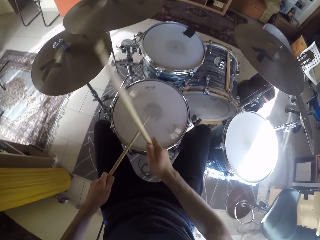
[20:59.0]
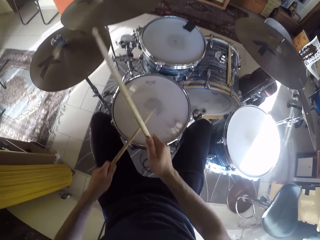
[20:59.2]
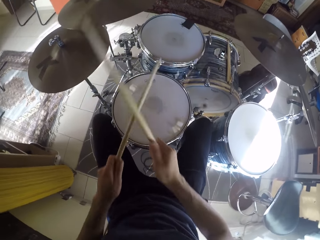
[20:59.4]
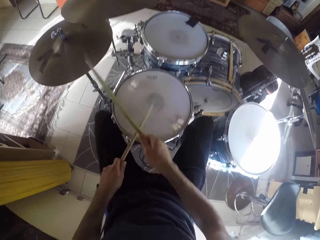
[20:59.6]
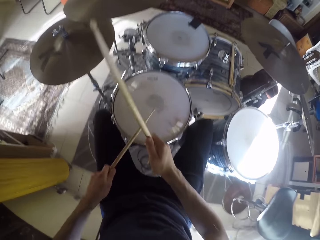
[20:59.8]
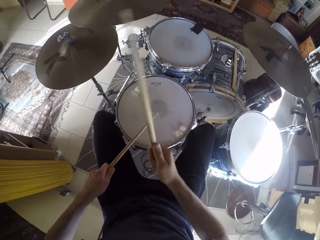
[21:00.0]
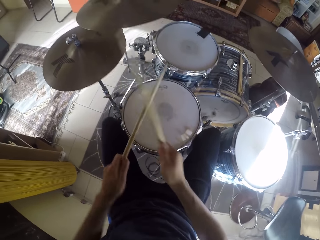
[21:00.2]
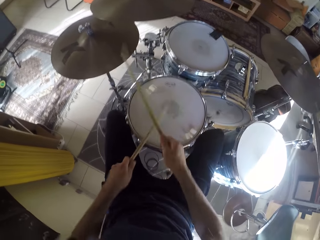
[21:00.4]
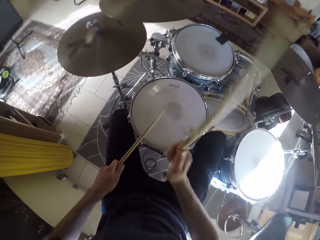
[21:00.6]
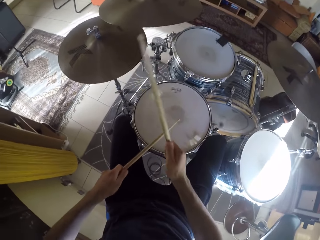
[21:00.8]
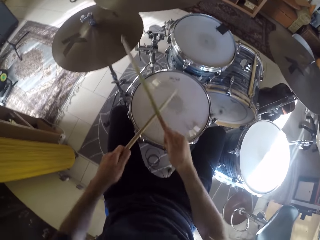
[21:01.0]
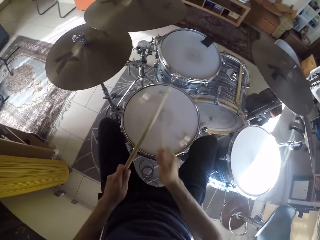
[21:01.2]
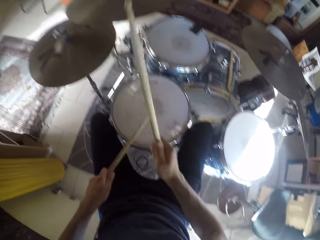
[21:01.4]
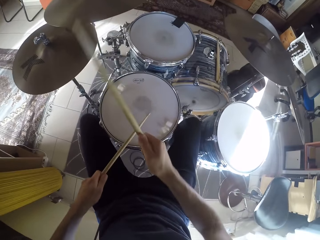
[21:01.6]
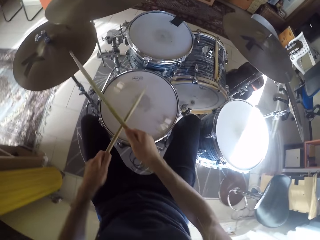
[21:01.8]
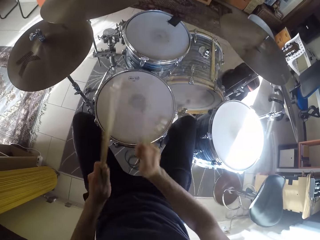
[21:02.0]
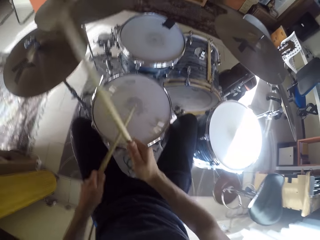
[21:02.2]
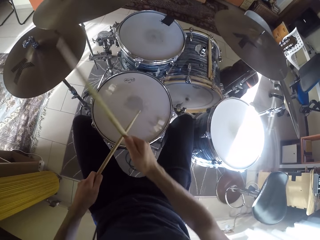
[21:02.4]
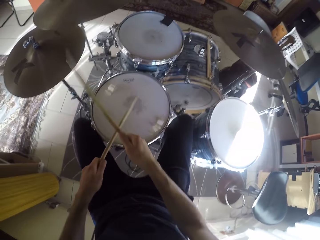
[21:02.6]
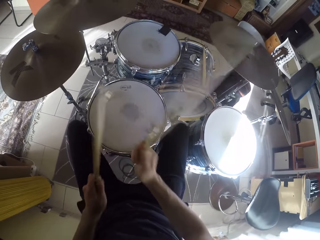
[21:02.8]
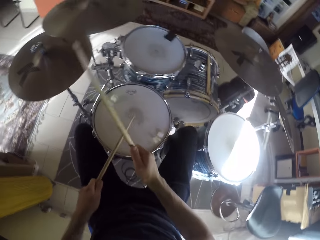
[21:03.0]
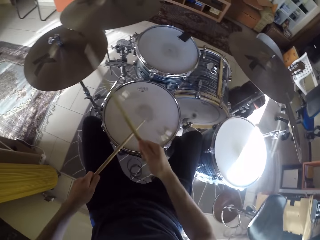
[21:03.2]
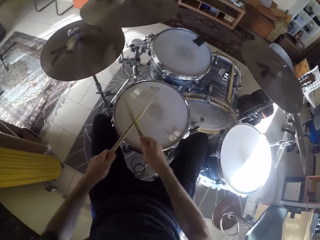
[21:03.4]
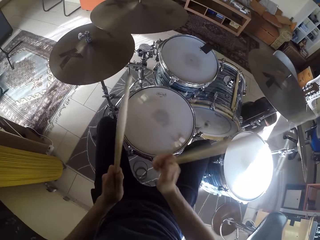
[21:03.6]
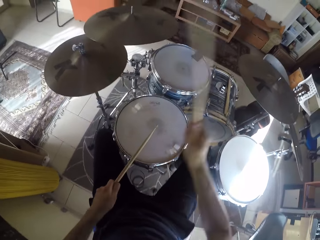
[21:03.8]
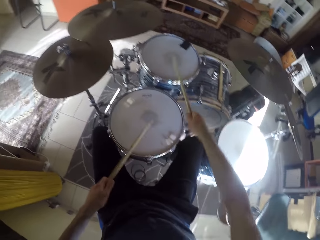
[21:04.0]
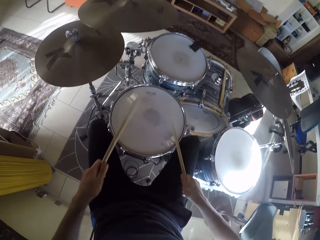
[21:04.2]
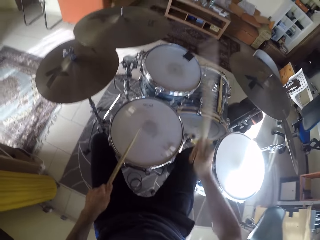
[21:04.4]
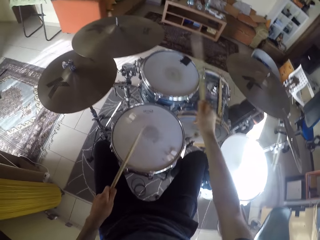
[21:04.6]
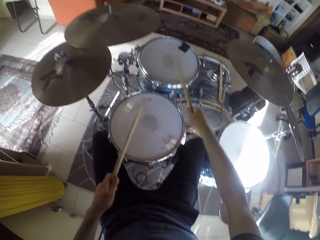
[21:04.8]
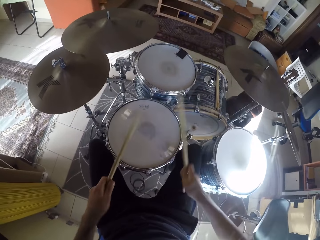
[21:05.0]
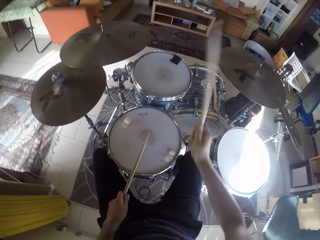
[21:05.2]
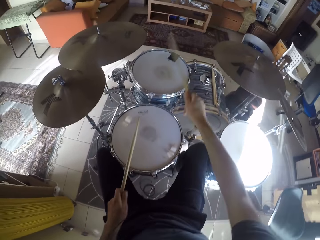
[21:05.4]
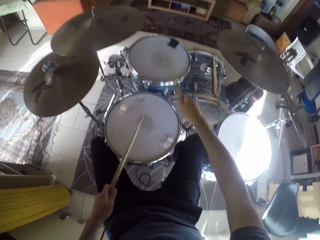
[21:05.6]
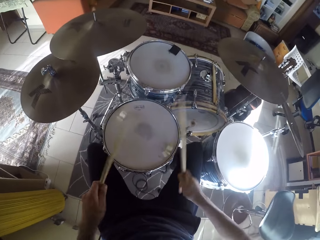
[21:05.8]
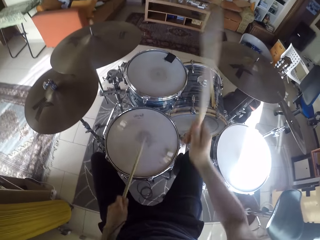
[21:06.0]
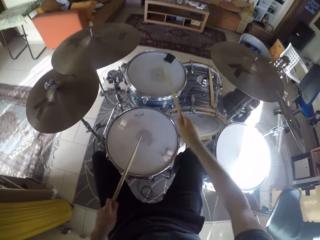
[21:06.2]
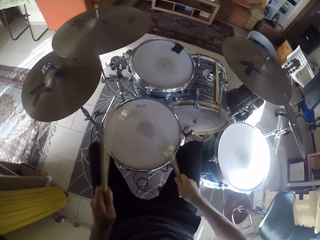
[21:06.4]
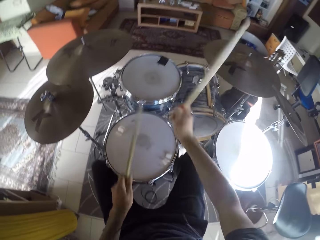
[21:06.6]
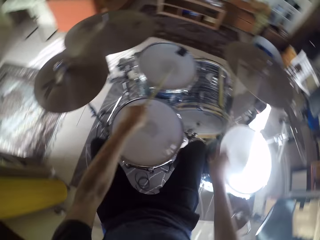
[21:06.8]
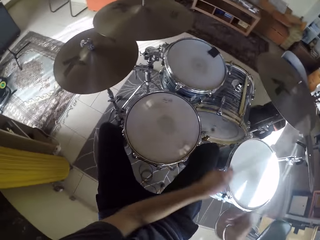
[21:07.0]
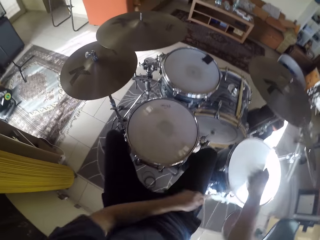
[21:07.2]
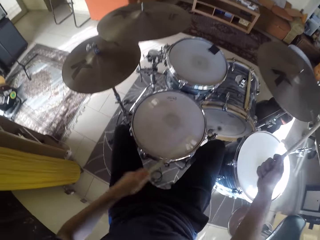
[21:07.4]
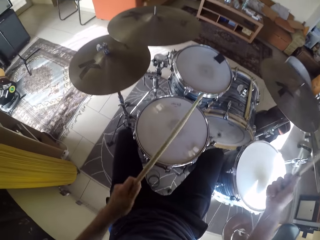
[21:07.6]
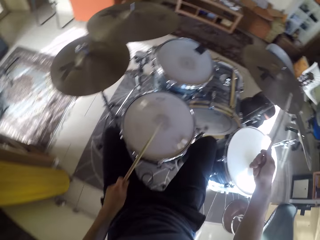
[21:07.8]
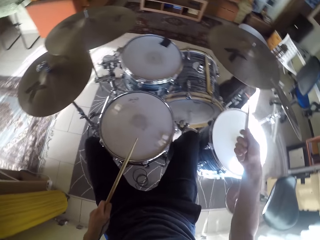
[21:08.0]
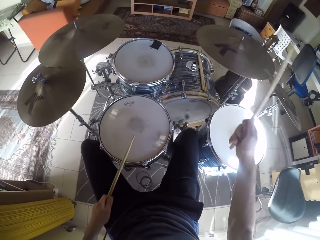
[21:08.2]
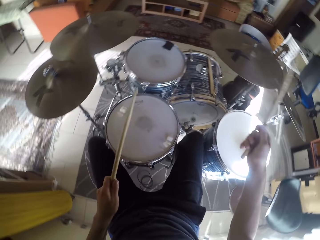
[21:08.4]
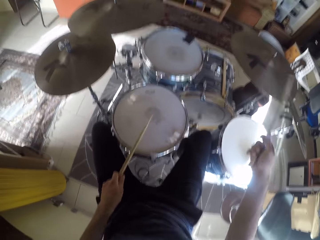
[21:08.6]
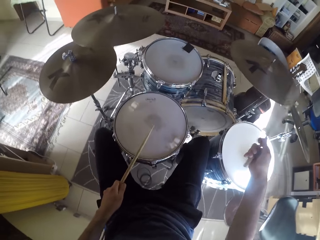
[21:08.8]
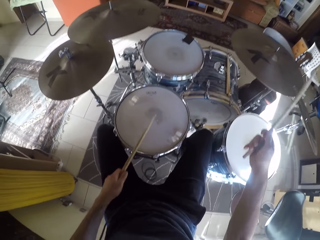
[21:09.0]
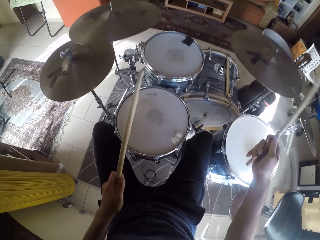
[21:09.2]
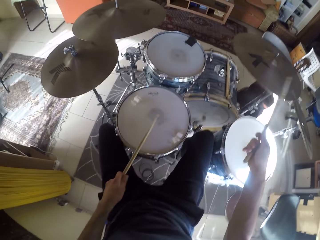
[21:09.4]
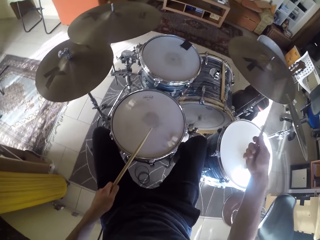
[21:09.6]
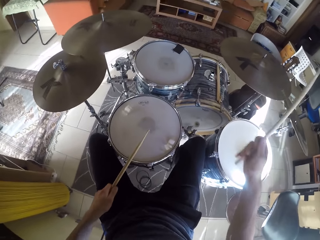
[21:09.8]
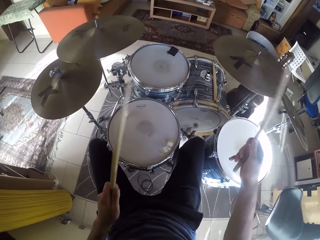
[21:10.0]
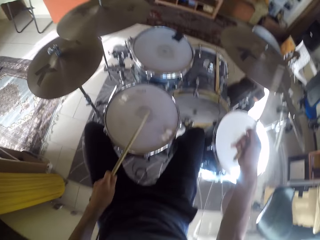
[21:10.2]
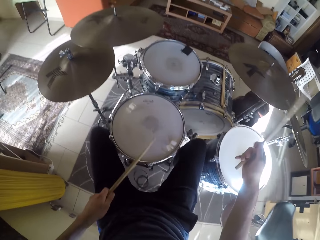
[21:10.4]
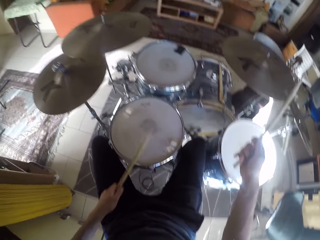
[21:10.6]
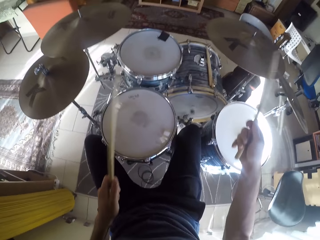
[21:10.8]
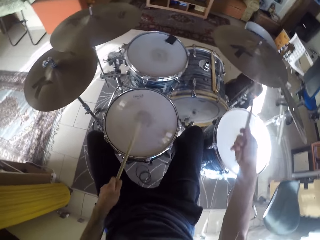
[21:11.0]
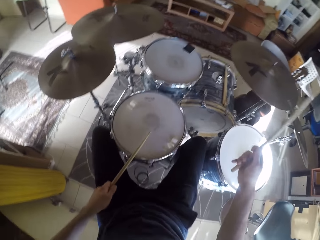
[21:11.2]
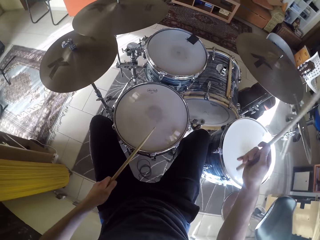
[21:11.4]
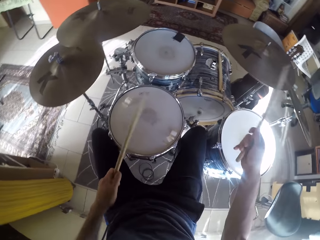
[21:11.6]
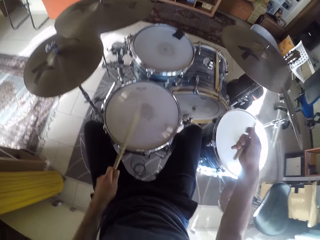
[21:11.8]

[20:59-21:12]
The camera wearer beats the drum set with the drumsticks in his hands. He beats the crash cymbal with the drumstick in his right hand. He beats the snare drum with the drumstick in his left hand.

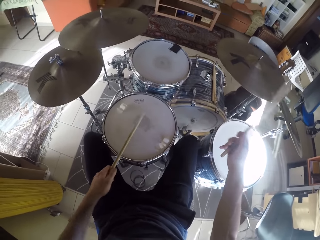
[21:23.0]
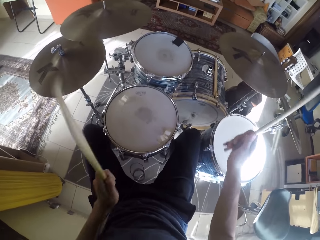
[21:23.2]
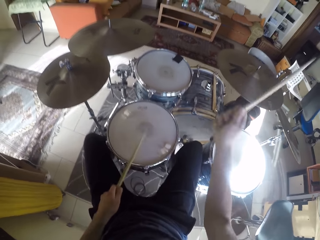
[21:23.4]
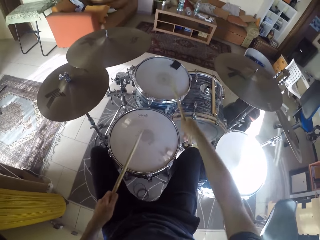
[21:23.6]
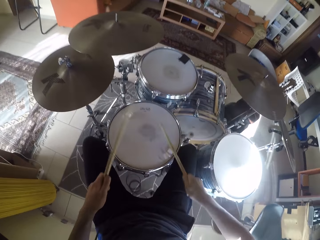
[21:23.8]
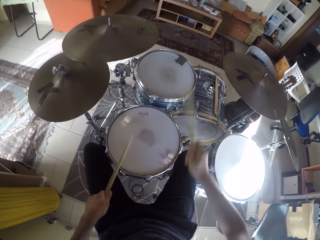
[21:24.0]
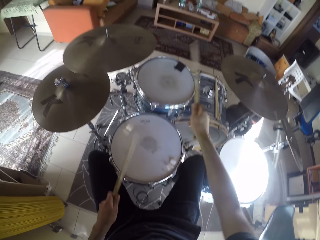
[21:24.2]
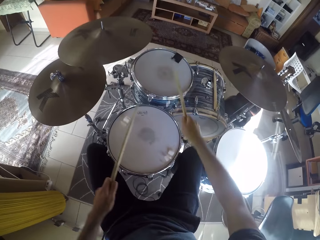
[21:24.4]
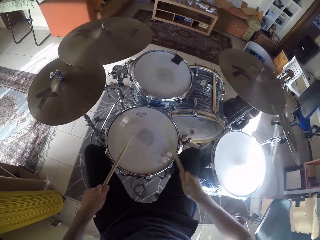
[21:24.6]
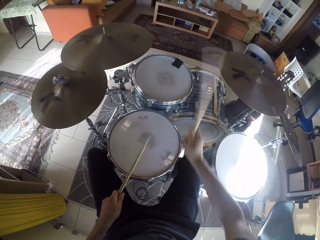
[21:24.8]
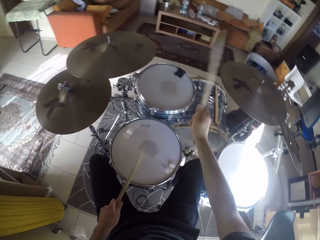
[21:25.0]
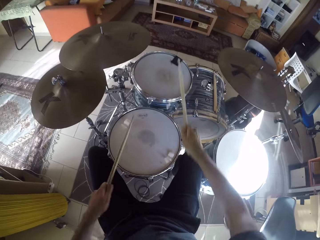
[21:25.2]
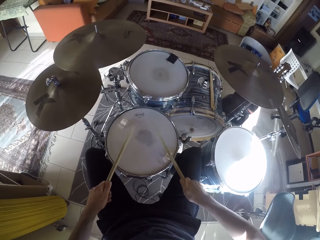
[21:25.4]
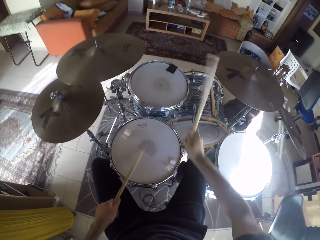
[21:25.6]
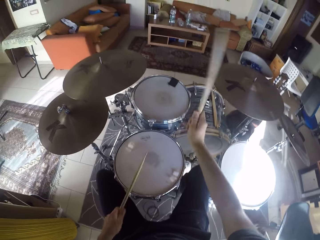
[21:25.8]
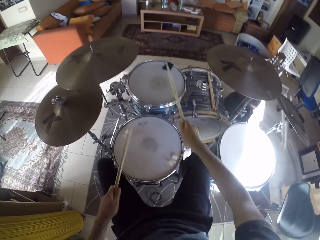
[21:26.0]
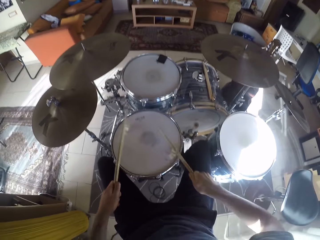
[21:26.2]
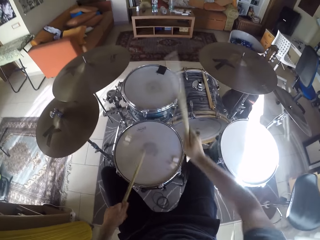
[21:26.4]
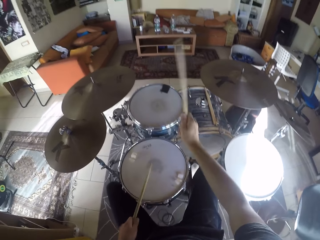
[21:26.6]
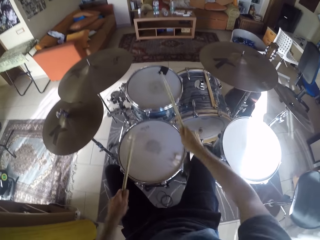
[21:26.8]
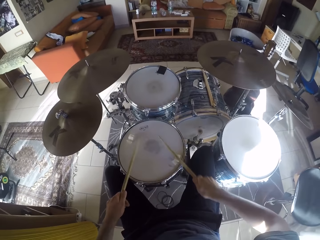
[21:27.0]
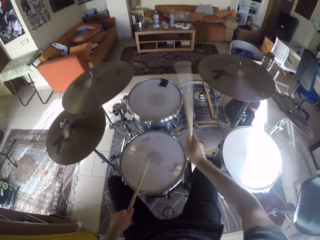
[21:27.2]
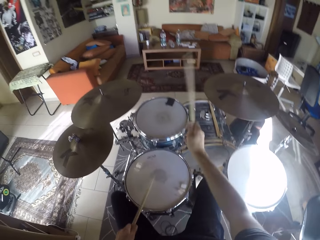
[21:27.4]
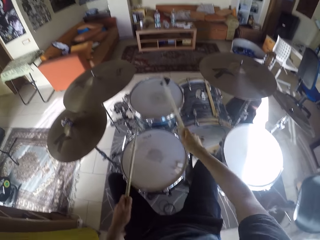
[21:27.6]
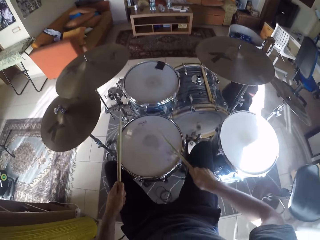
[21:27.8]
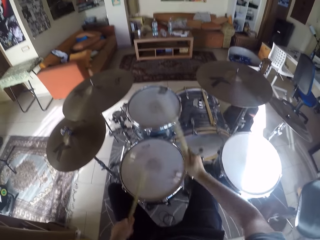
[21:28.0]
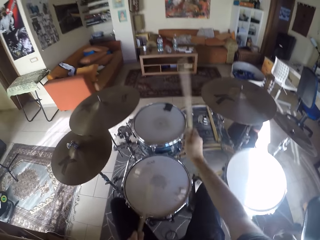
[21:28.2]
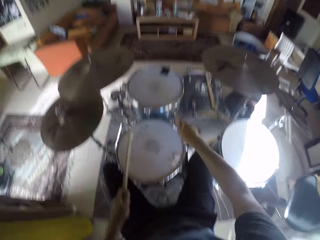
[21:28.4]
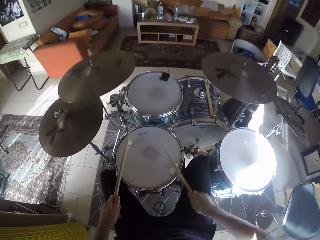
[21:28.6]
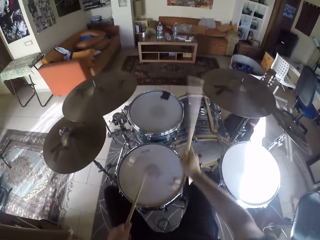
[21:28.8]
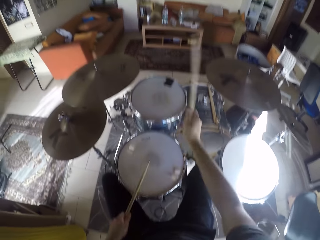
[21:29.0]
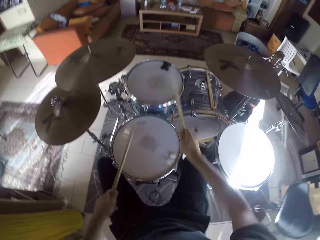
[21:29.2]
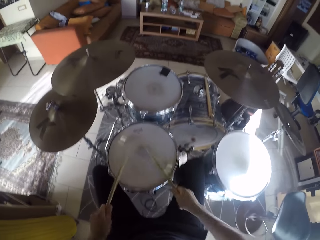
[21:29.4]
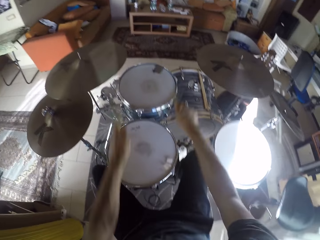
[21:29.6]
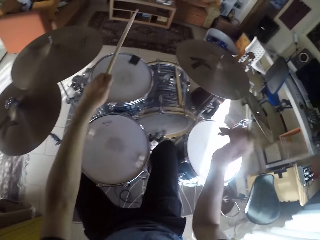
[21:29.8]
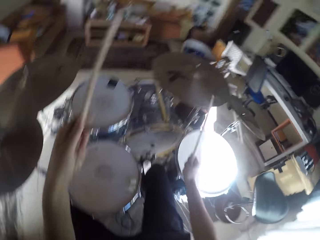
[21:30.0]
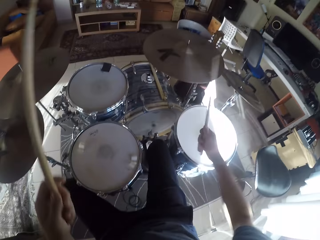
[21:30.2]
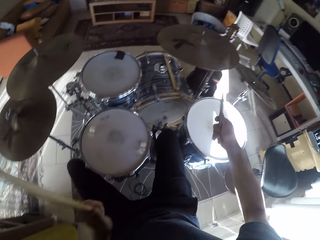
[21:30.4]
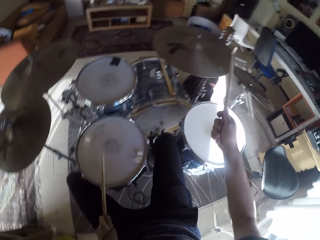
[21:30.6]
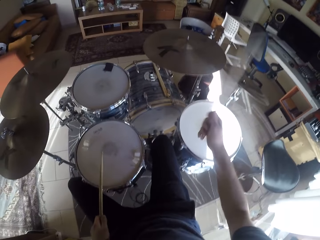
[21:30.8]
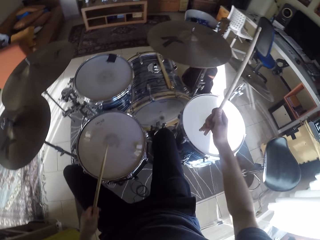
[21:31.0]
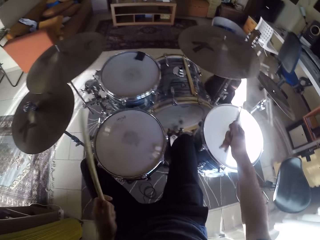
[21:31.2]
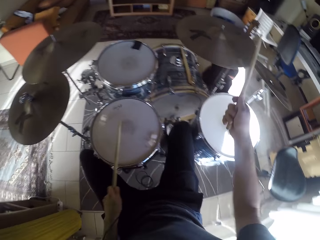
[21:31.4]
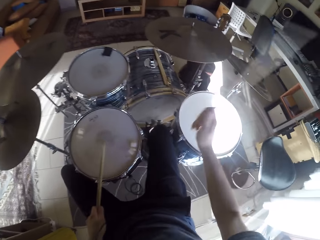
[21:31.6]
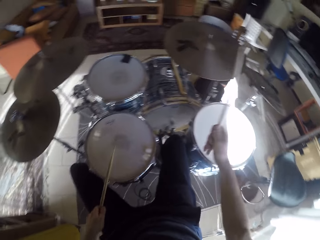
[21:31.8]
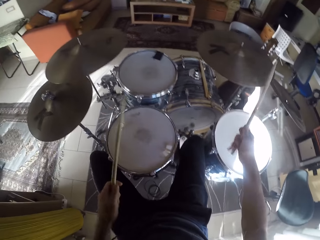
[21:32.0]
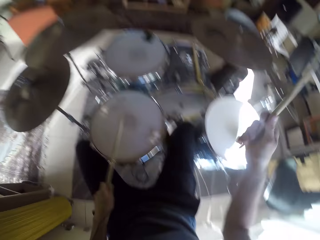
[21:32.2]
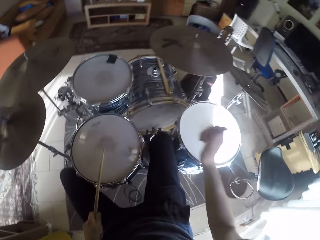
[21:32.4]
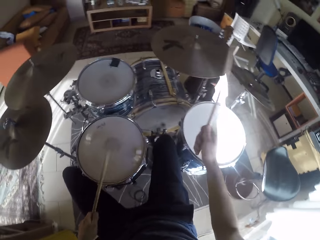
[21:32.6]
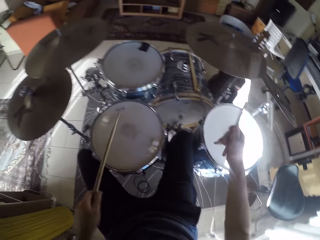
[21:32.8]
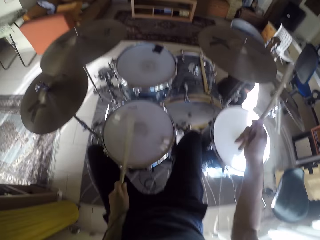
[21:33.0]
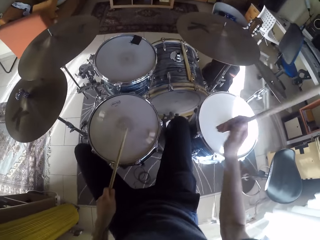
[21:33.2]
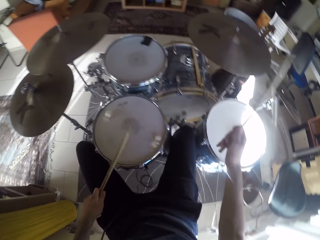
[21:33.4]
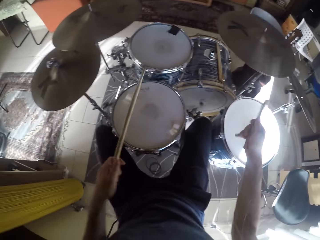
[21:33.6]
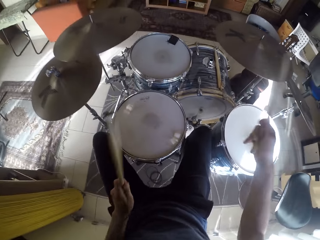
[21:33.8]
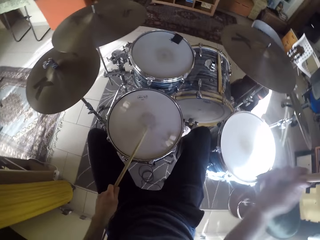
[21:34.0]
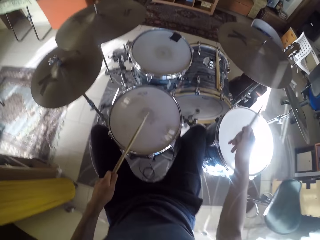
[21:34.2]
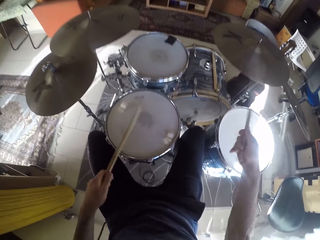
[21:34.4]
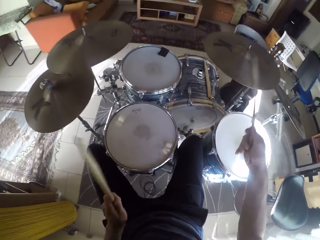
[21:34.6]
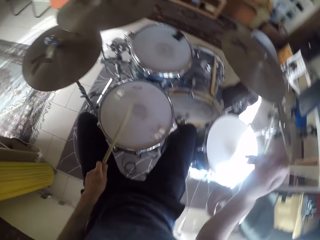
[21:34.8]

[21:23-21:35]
The camera wearer beats the tom with the drumsticks in his hands. He beats the snare drum with the drumsticks in his hands. He beats the crash cymbal with the drumstick in his right hand.
